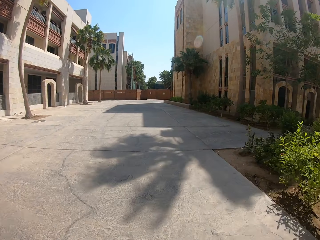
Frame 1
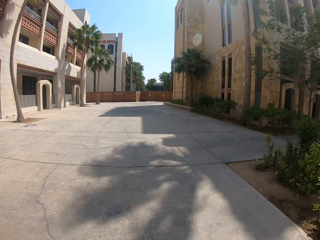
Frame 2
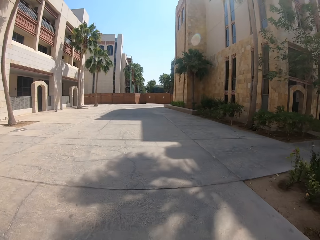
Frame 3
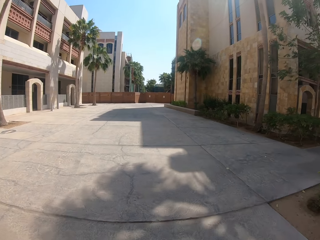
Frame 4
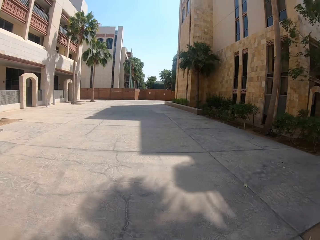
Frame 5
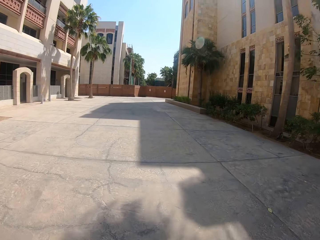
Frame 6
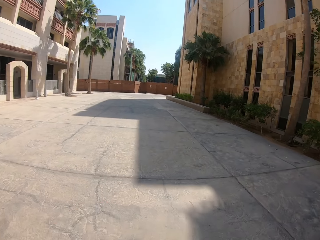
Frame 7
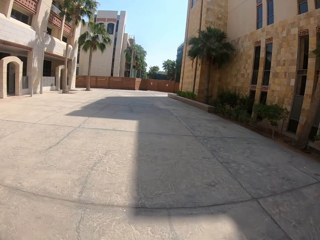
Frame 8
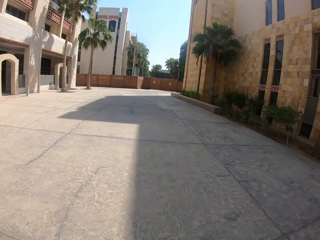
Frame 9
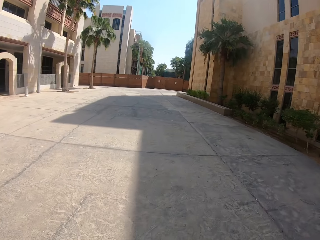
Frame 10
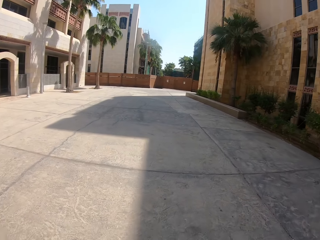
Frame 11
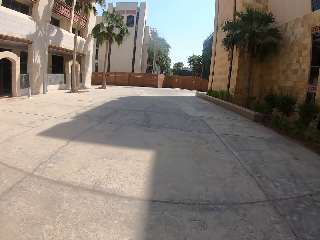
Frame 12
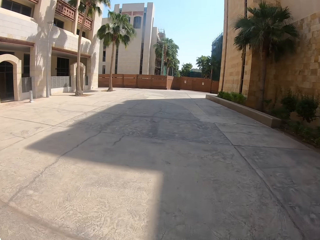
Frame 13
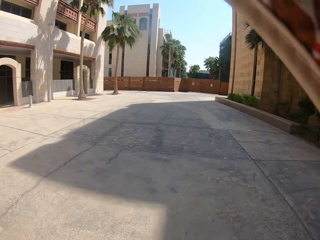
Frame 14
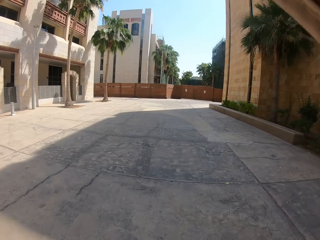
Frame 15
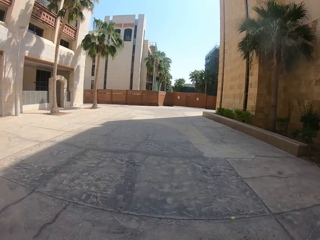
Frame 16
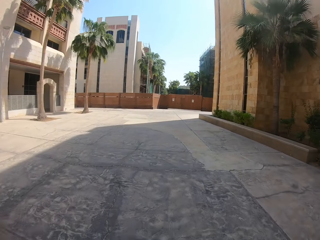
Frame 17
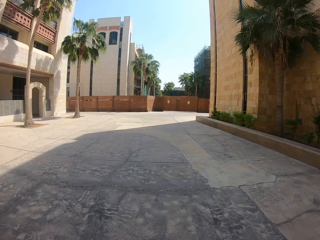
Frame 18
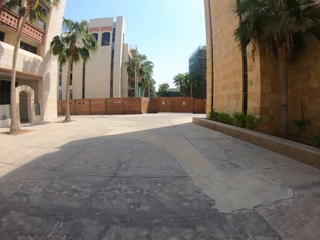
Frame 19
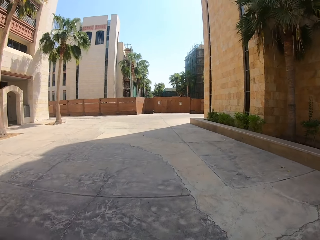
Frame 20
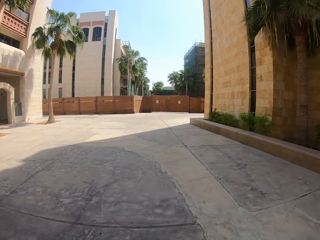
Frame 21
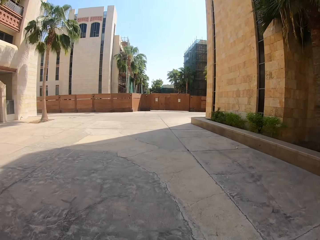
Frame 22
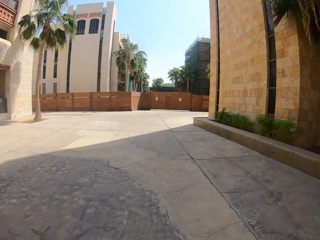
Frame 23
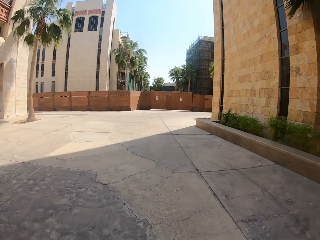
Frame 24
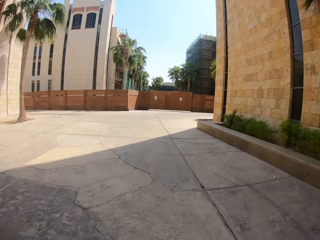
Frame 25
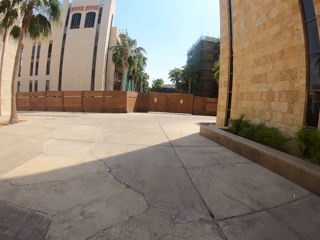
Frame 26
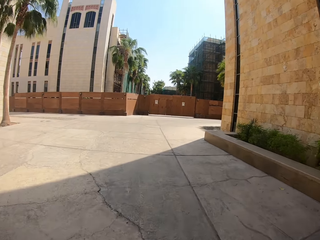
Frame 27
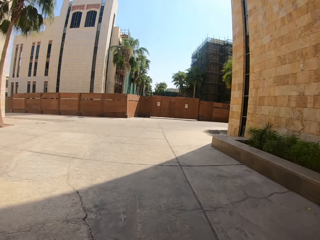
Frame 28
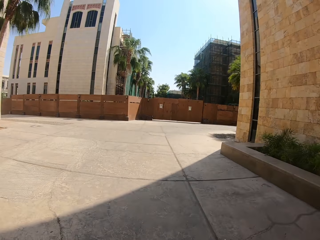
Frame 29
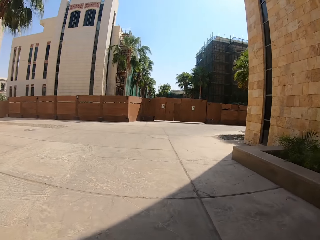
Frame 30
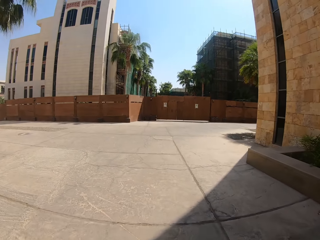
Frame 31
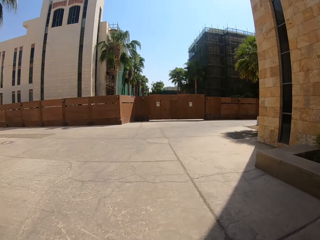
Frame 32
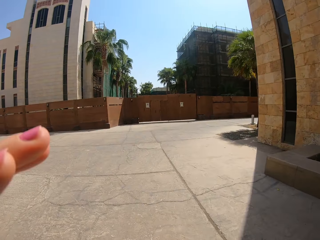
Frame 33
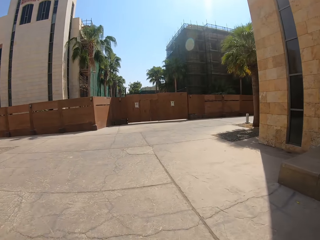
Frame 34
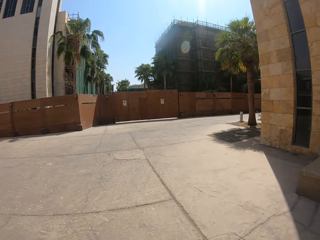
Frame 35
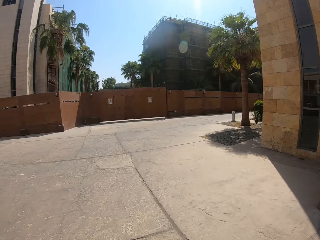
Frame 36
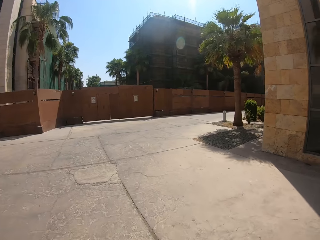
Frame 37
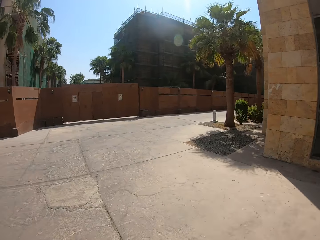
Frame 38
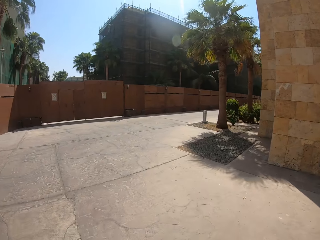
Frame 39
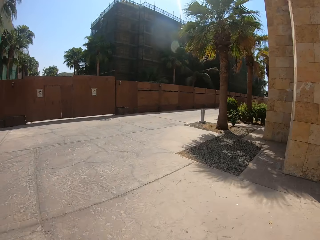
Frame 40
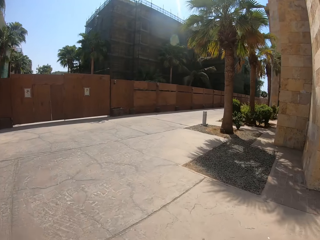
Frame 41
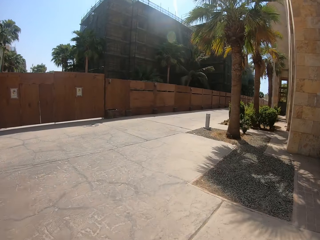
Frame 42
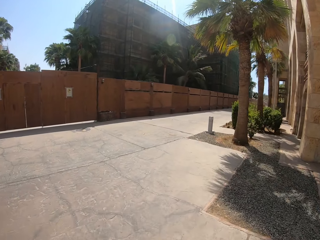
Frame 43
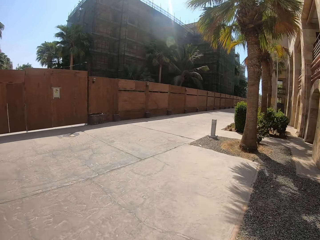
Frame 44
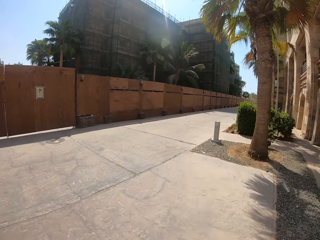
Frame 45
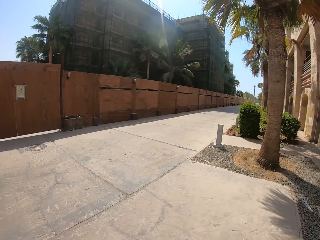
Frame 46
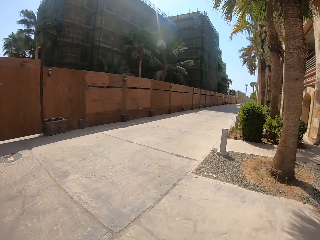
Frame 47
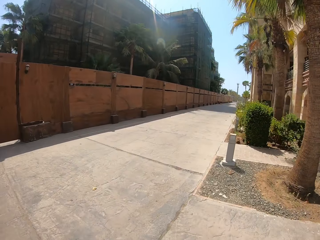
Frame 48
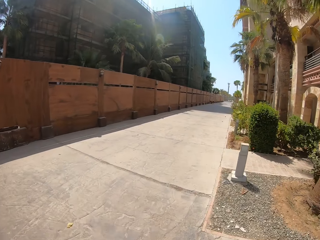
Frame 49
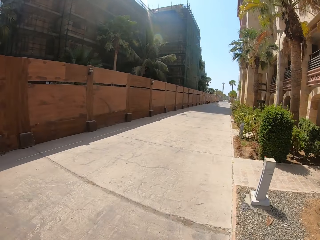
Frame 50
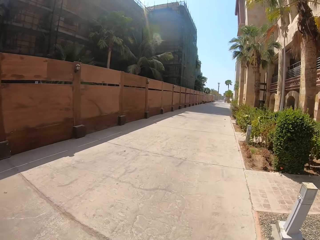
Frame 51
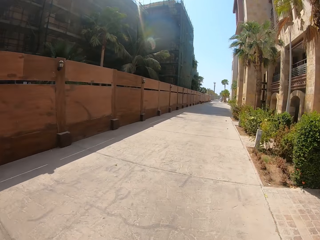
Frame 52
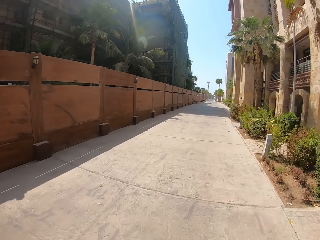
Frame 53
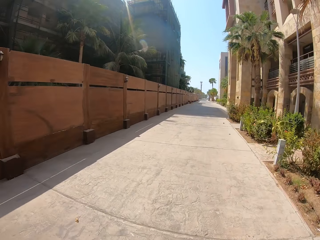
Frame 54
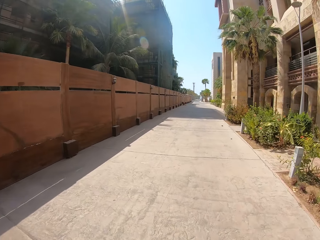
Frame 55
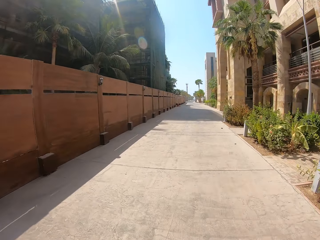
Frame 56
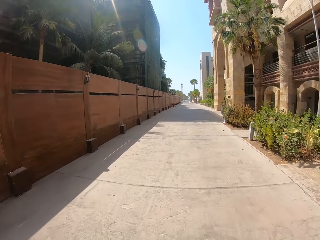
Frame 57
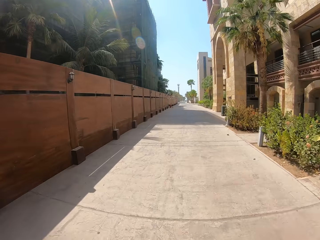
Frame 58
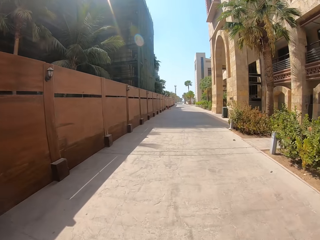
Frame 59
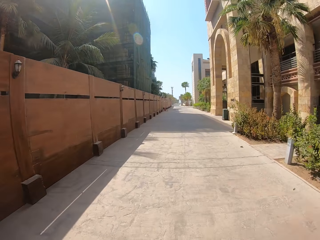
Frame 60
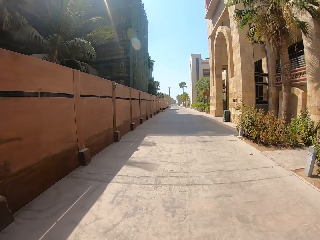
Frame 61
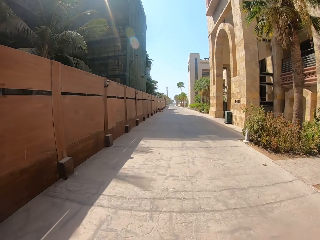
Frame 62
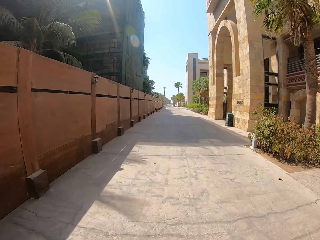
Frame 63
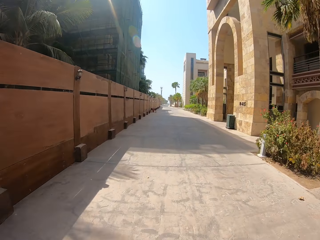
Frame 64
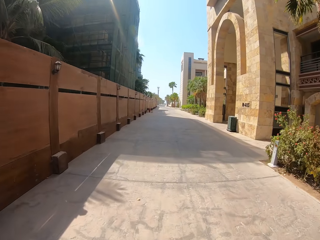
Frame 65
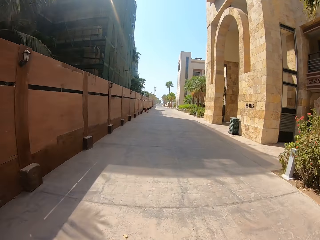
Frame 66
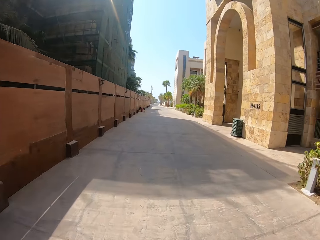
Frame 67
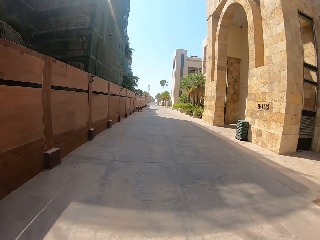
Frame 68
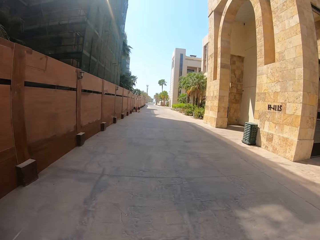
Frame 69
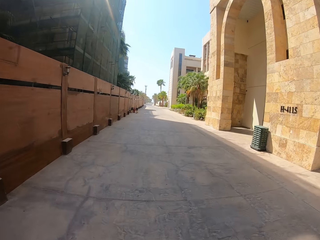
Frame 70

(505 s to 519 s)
The camera wearer moves hands. They cycle on the road. They move hands. They cycle on the road. They turn right.

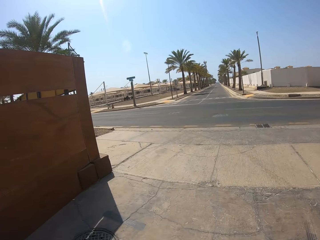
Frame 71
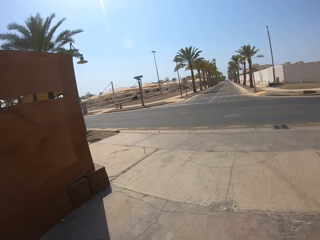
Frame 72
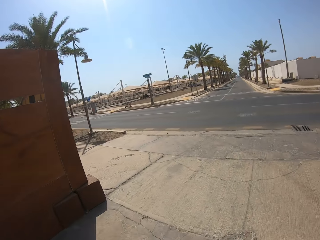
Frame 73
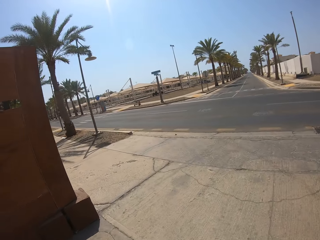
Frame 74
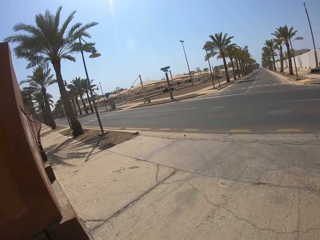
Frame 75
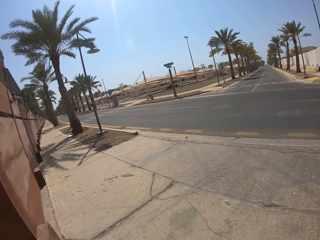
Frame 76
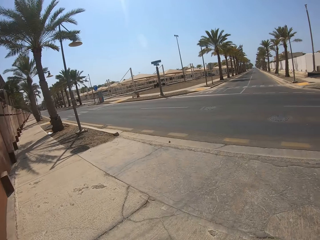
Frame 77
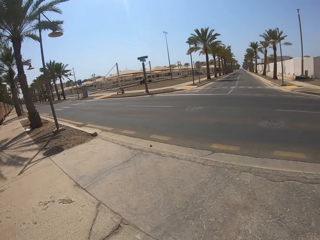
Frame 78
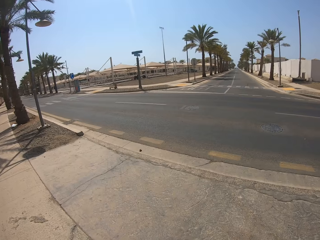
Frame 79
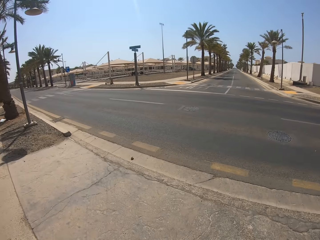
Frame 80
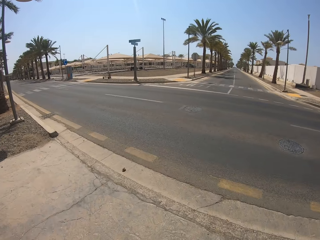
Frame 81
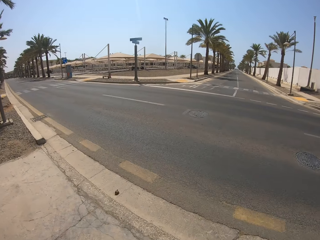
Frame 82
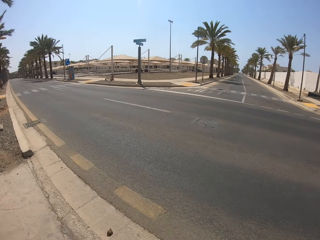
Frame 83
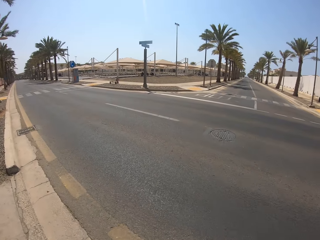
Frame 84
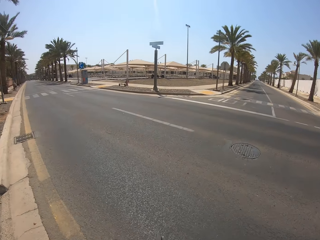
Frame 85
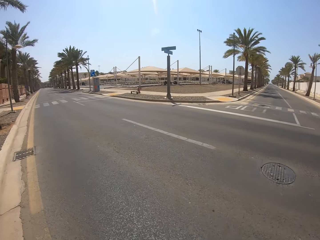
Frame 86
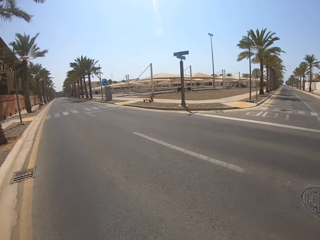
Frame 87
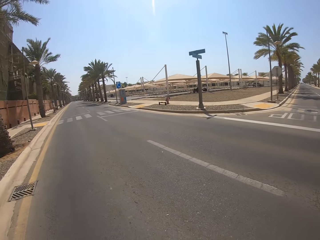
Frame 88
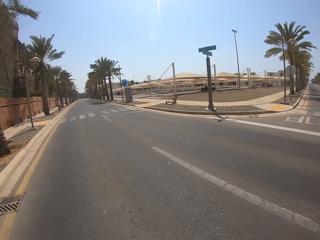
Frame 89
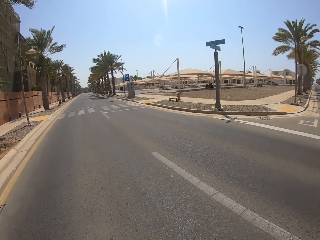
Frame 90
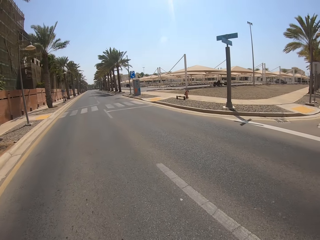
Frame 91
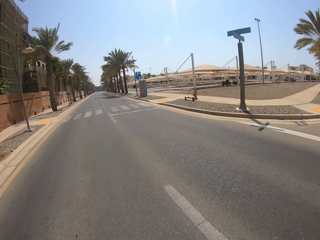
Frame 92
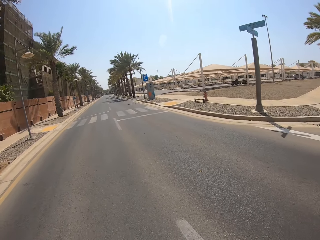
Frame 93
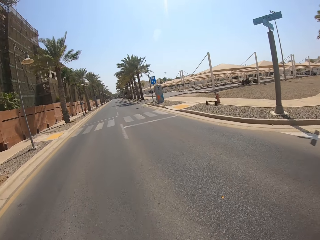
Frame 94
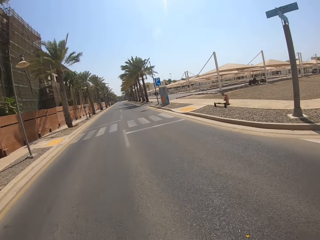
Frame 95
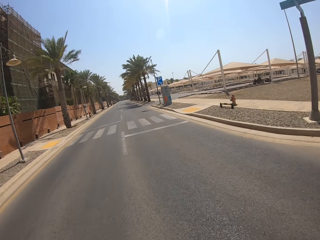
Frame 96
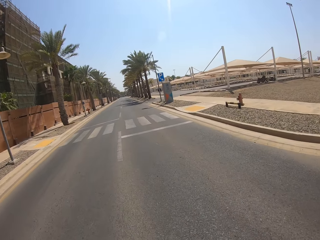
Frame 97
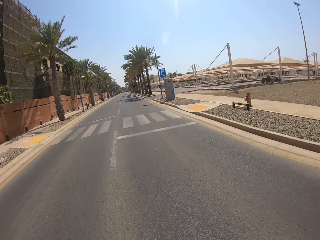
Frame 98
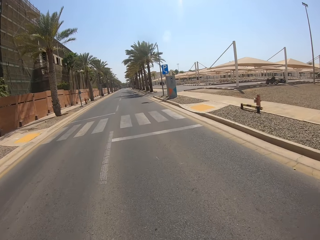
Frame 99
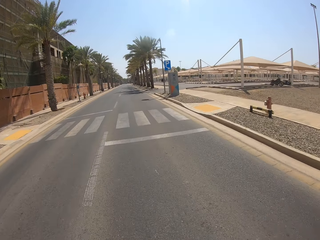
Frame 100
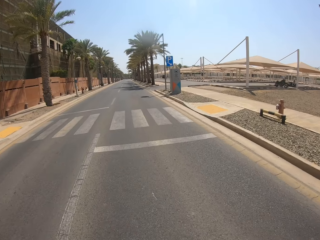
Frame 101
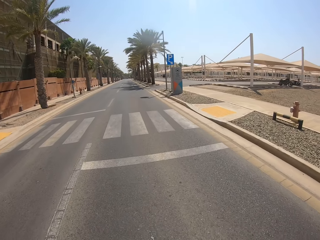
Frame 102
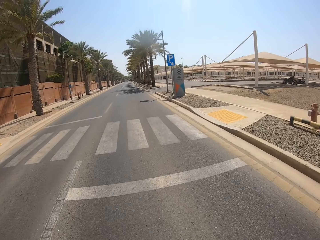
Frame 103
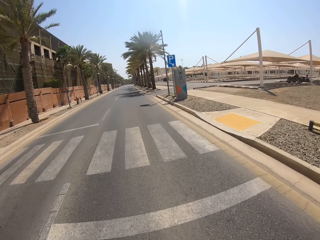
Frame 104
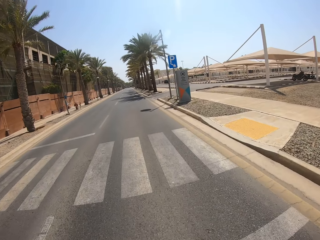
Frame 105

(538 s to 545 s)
The camera wearer turns left.
